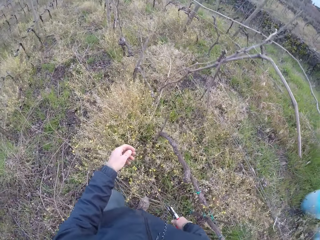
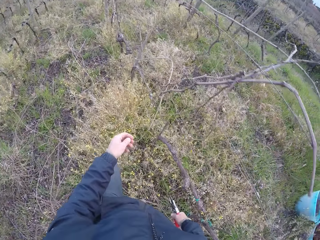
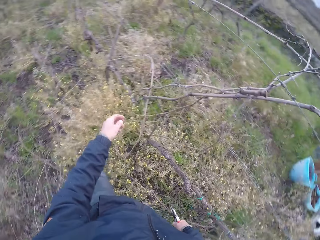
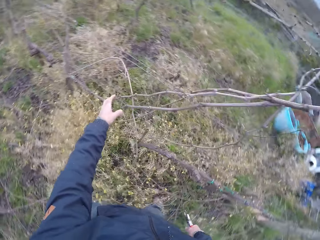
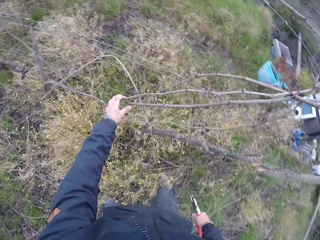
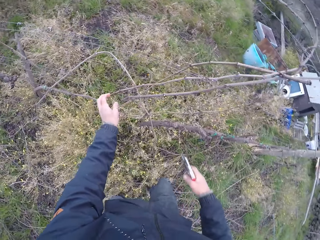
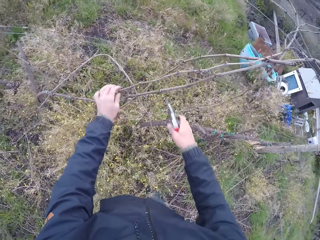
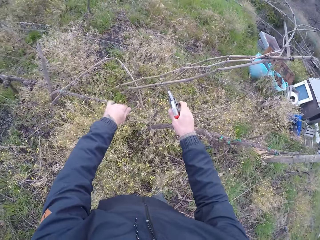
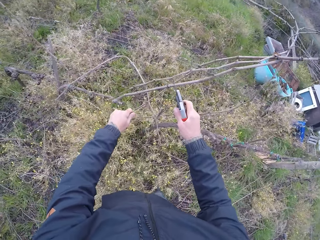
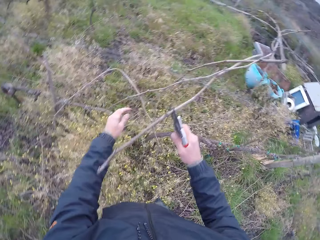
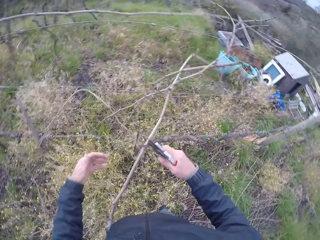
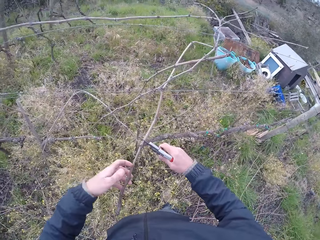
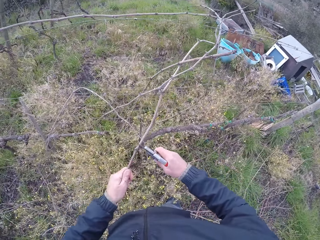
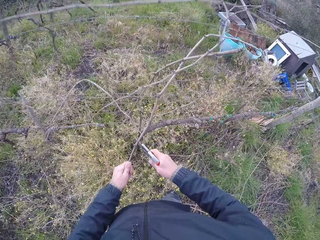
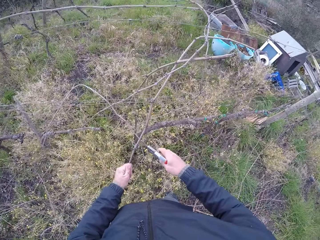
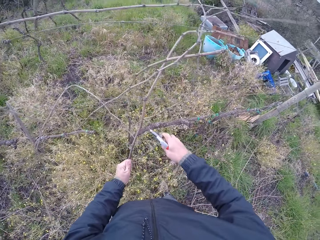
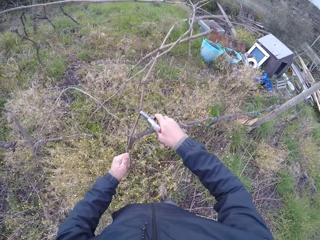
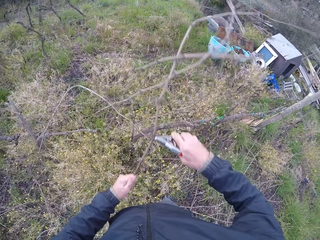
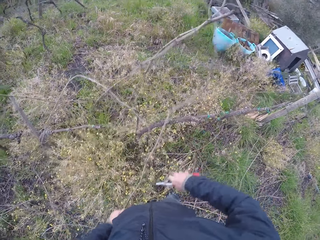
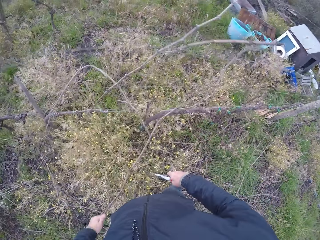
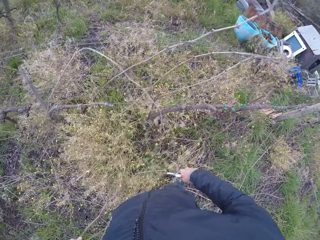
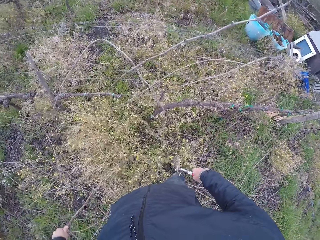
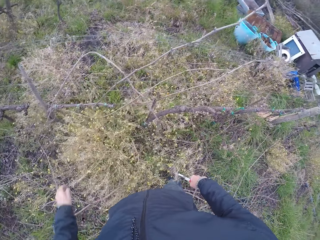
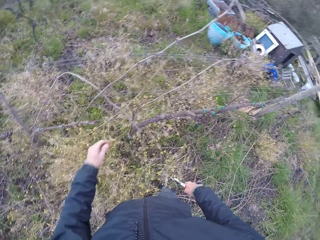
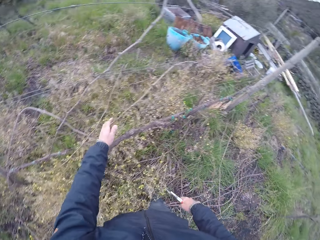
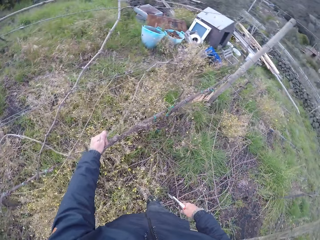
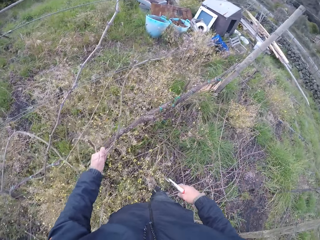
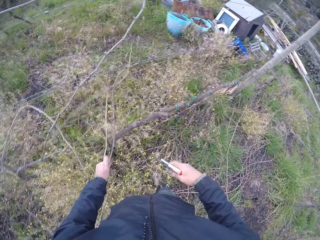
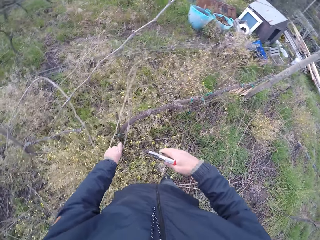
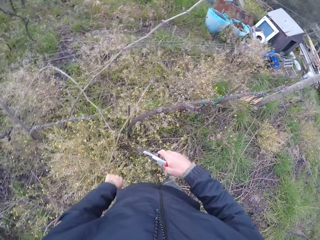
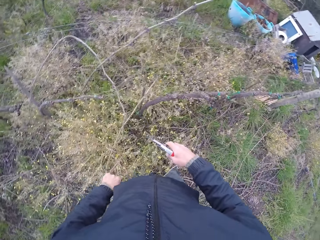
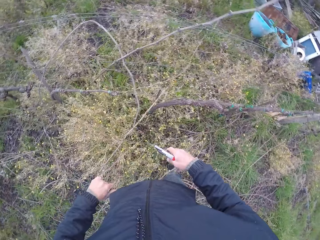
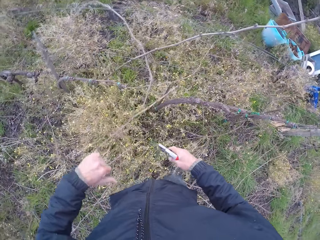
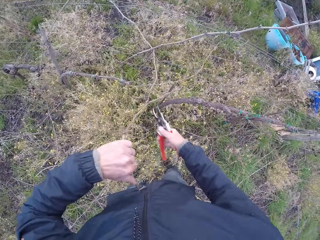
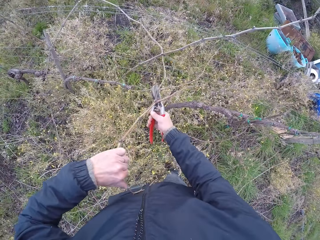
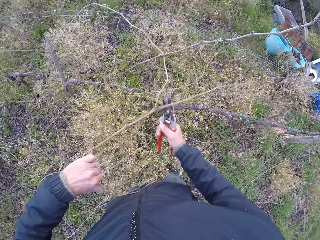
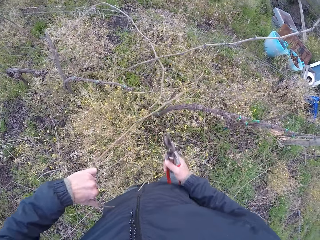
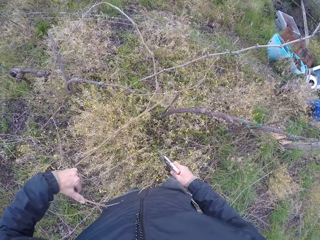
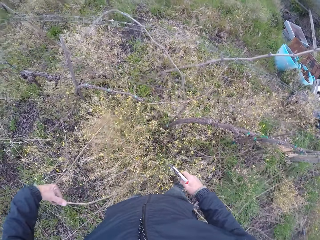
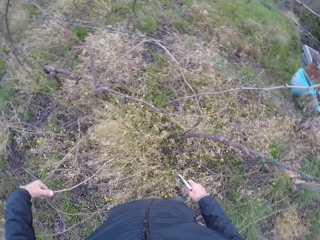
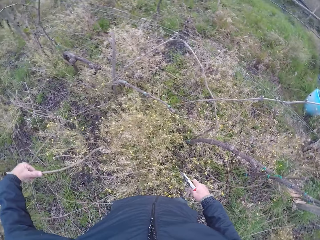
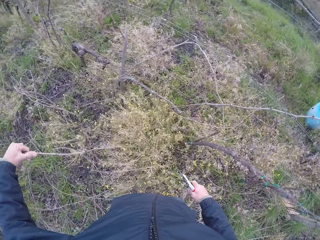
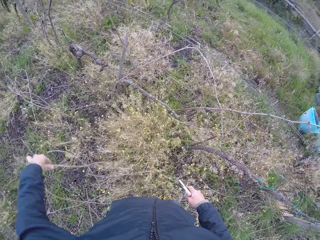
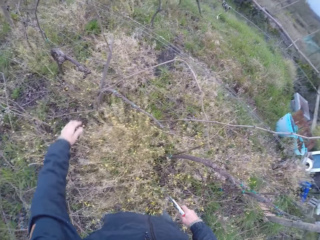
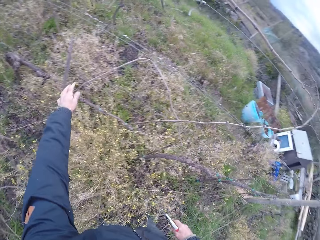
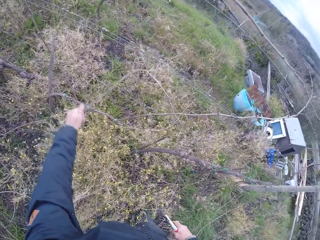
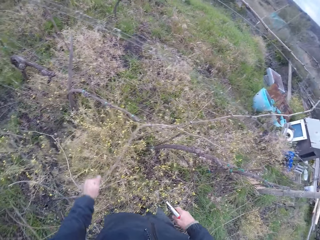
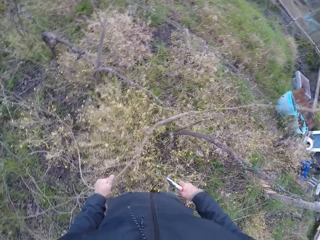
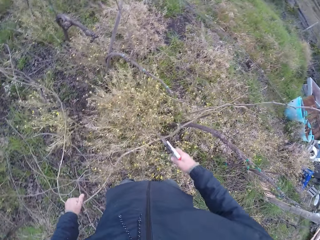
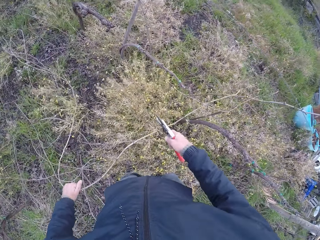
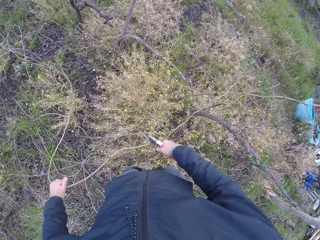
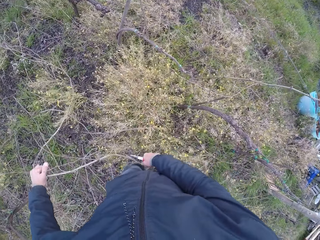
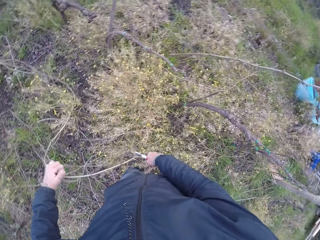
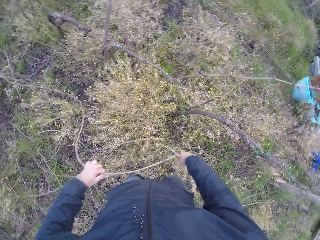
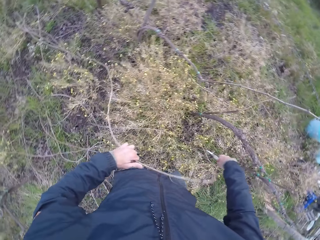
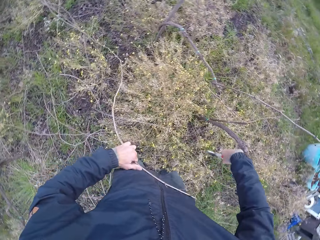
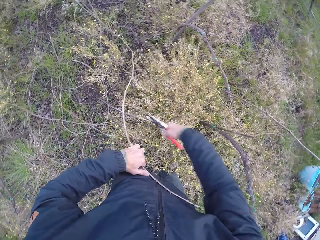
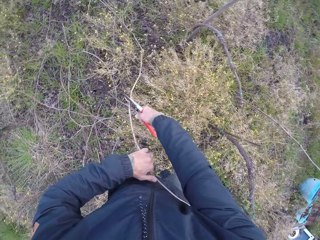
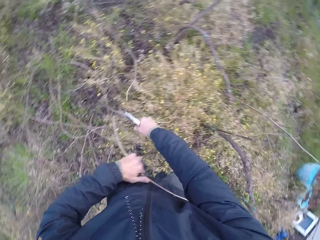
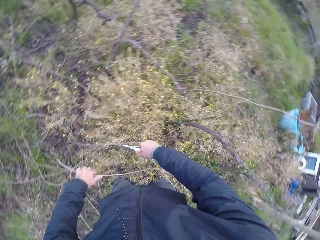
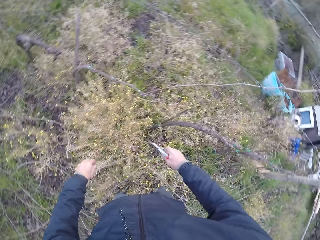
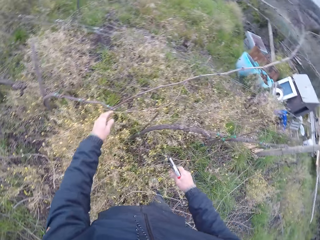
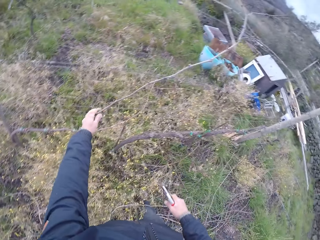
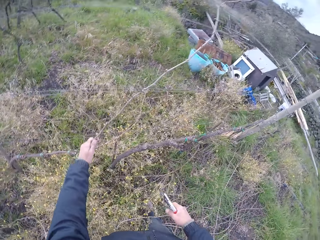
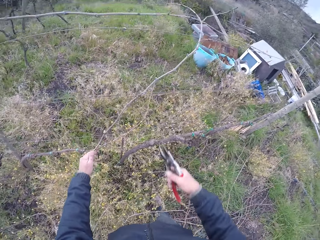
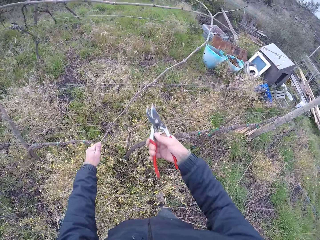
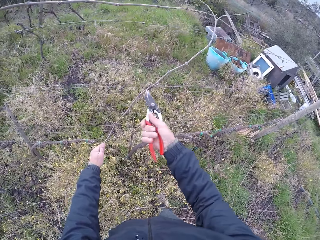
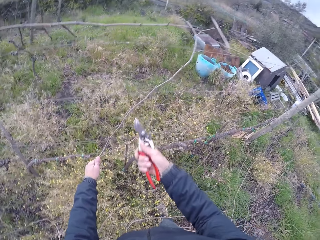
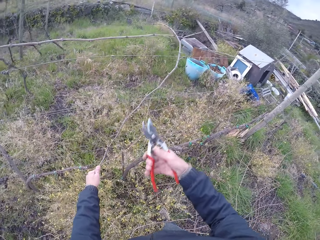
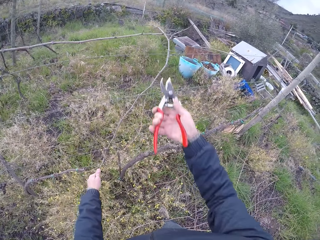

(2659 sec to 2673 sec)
The camera wearer drops the stick with the left hand. He holds the stick with the pliers. He pulls the stick with the left hand. He drops the branches in his left hand on the floor. He pulls the stick with the left hand. He cuts off branches with the pair of secateurs in his right hand. He looks around. He drops the stick with the left hand.

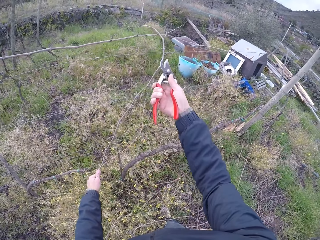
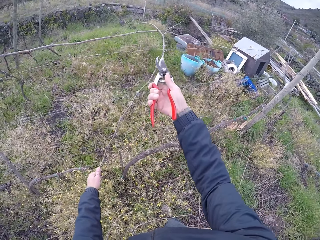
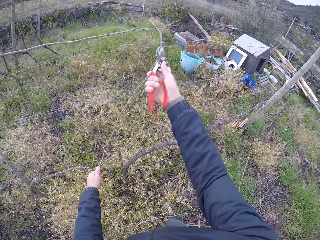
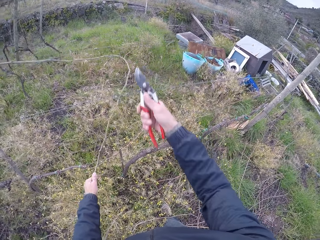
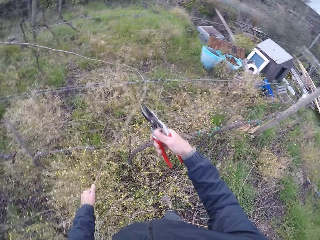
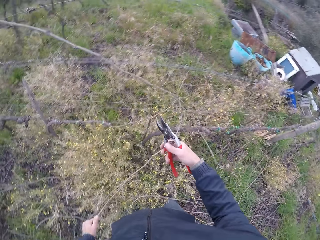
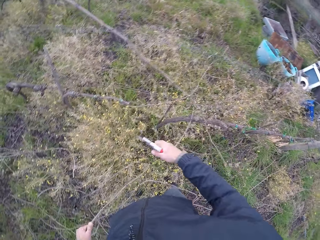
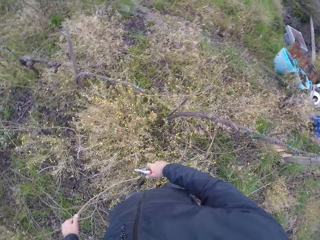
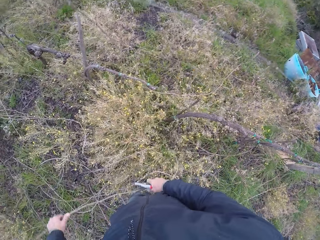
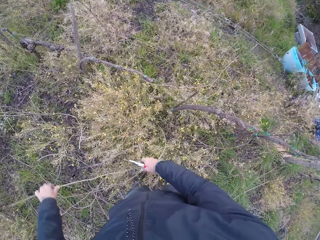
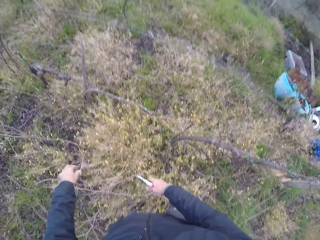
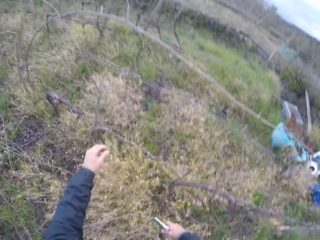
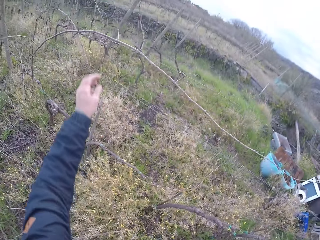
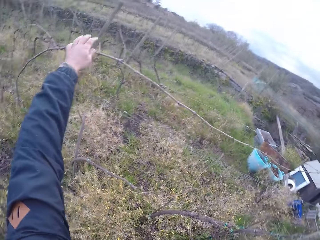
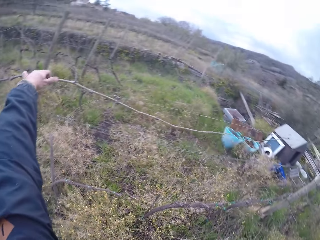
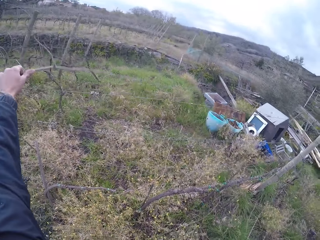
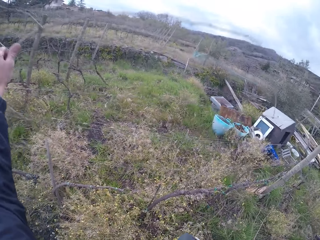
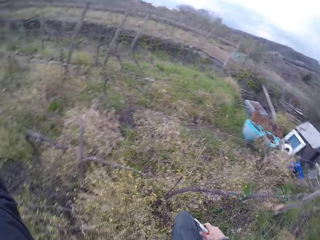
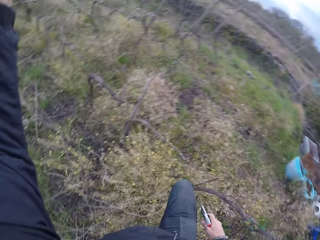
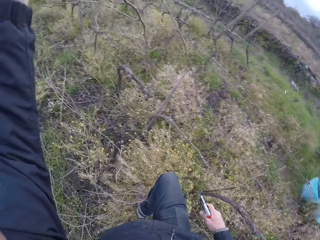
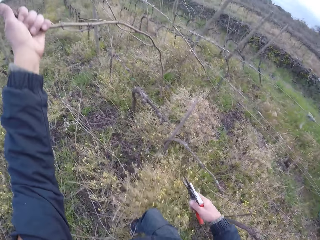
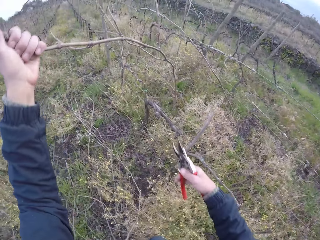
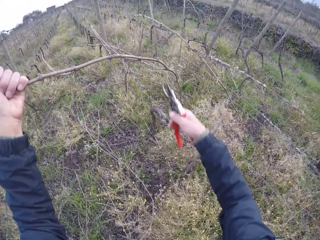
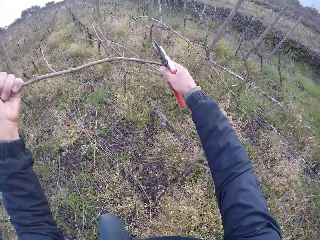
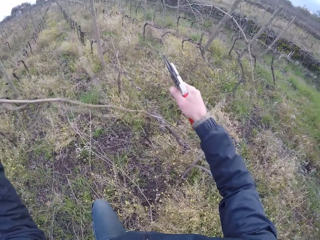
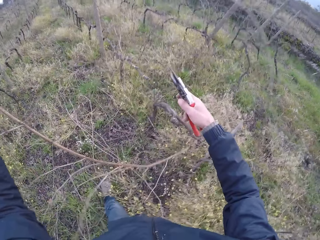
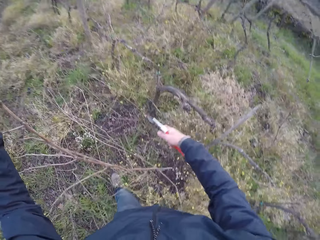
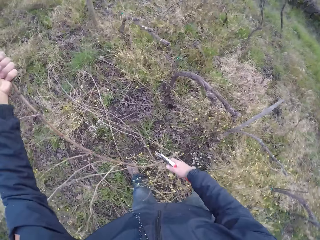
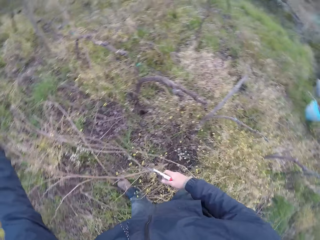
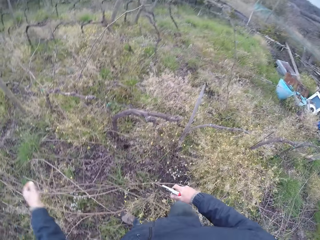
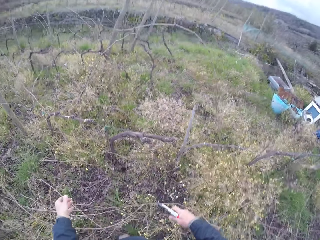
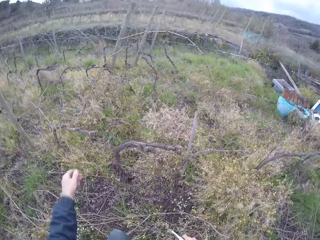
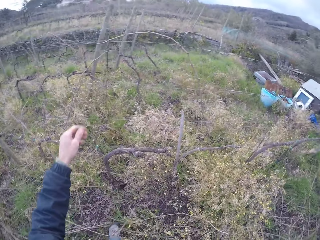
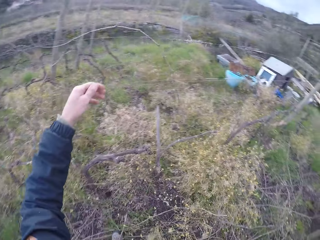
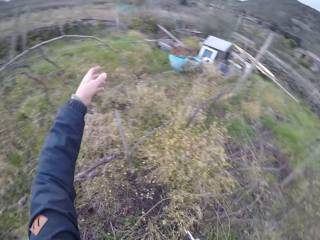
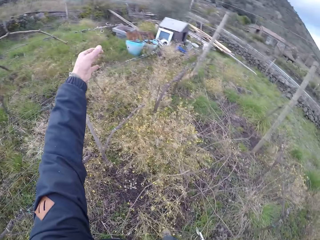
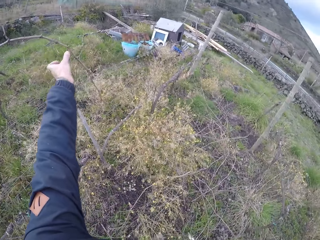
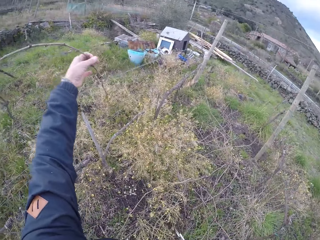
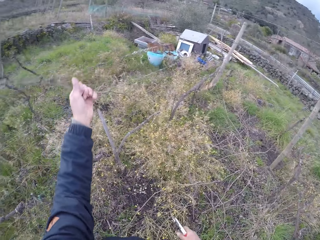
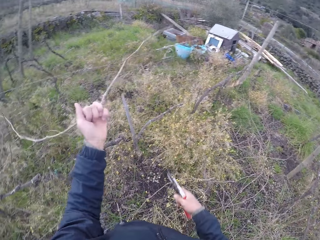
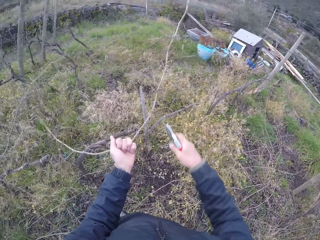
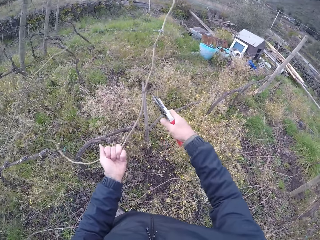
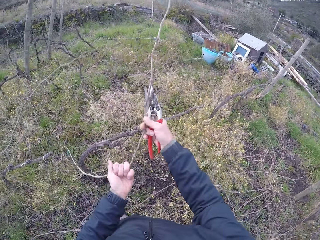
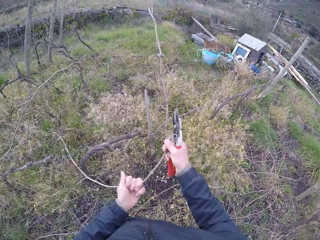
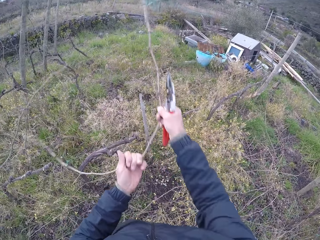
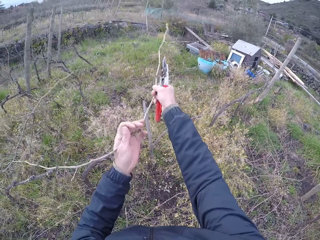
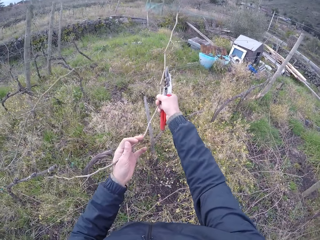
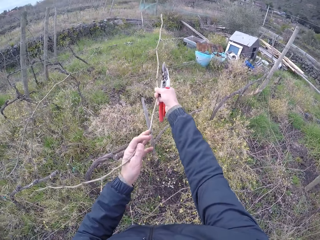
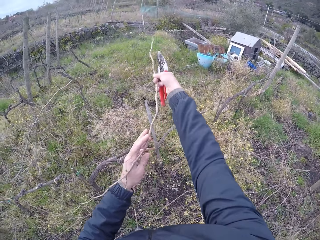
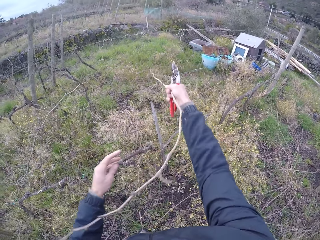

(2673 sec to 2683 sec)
The camera wearer pulls the stick with the left hand. They cut the stick with the pliers in the right hand. They drop the stick with both hands on the ground. They pull the stick with the left hand. They cut the stick with the pliers in the right hand. They pull the stick with the left hand.
